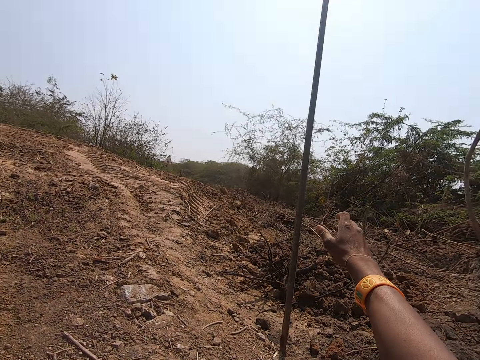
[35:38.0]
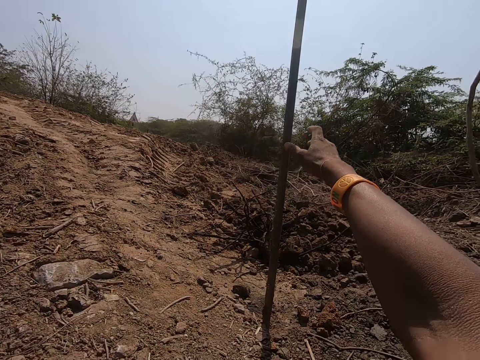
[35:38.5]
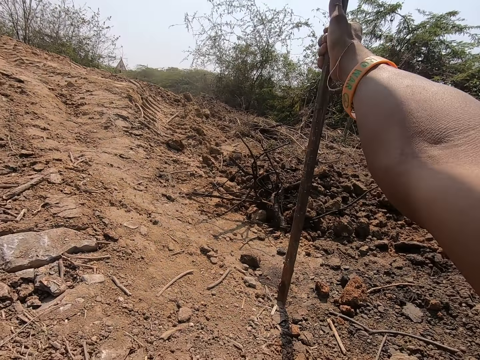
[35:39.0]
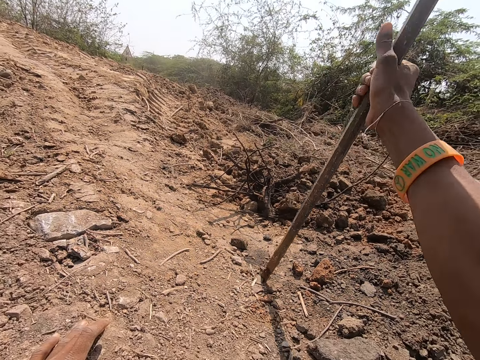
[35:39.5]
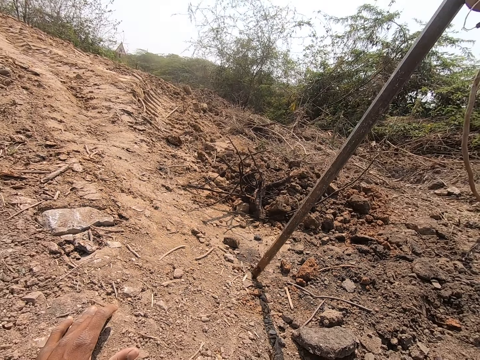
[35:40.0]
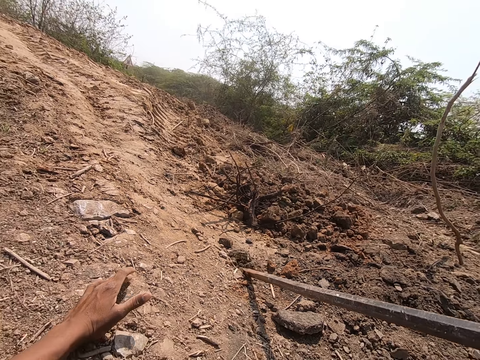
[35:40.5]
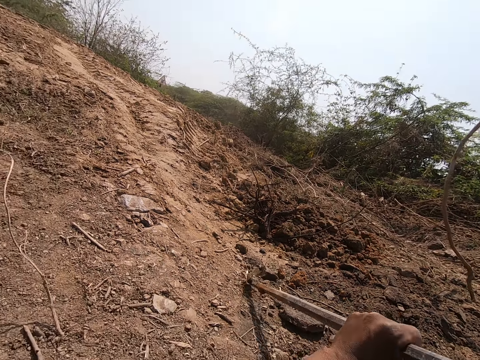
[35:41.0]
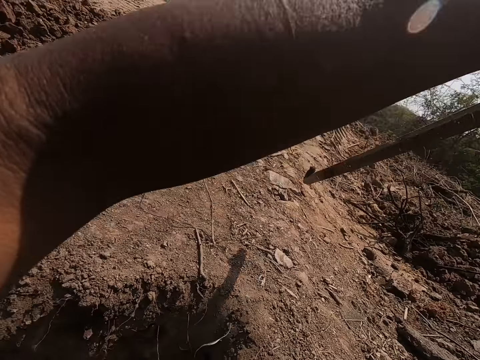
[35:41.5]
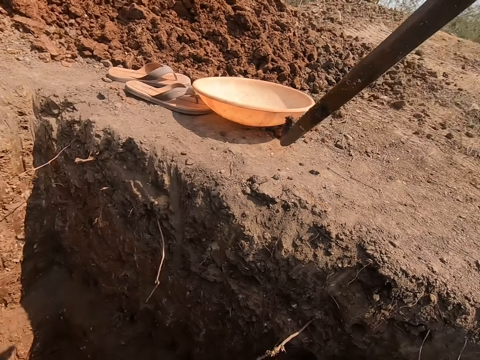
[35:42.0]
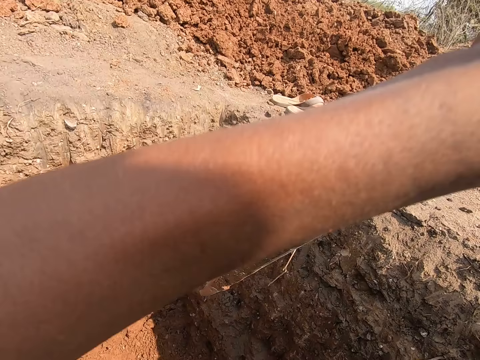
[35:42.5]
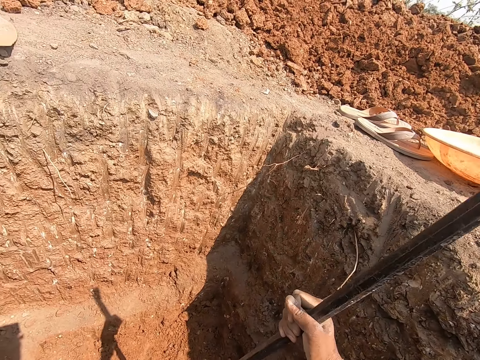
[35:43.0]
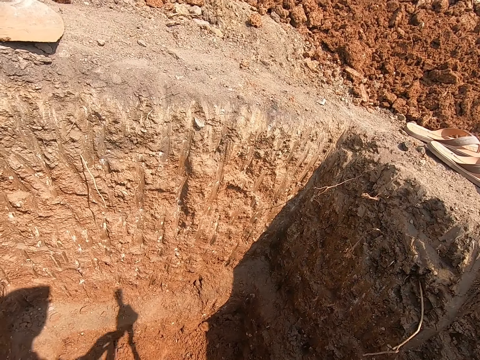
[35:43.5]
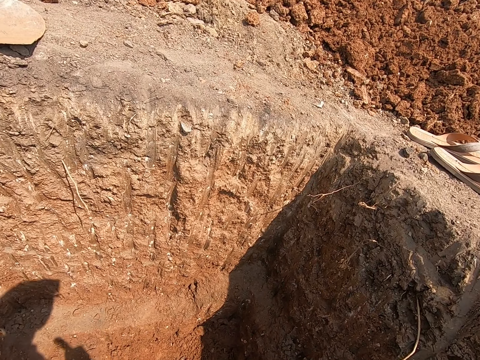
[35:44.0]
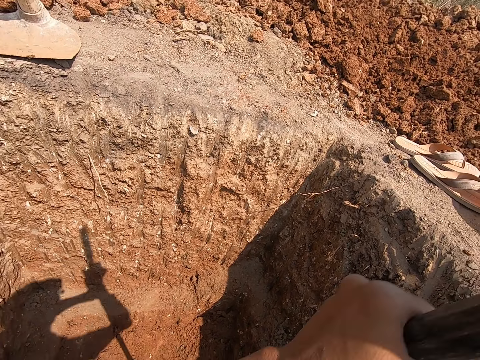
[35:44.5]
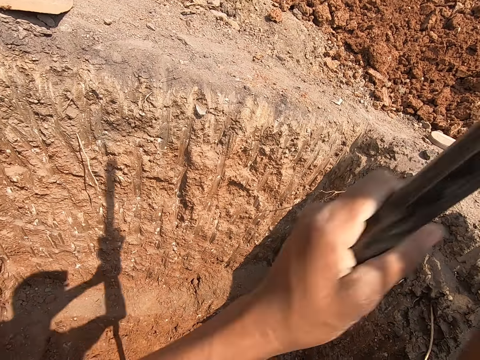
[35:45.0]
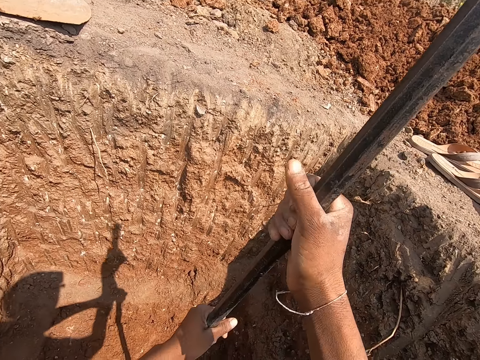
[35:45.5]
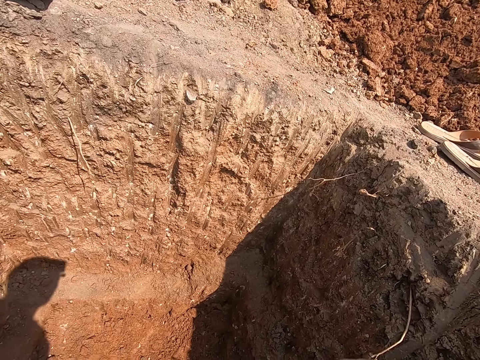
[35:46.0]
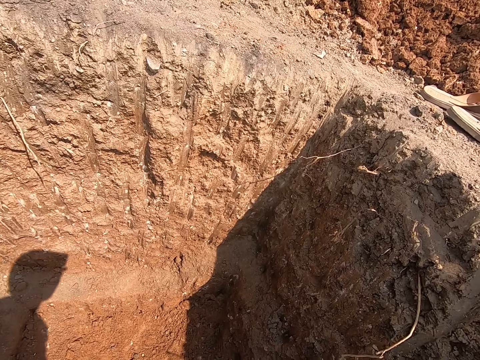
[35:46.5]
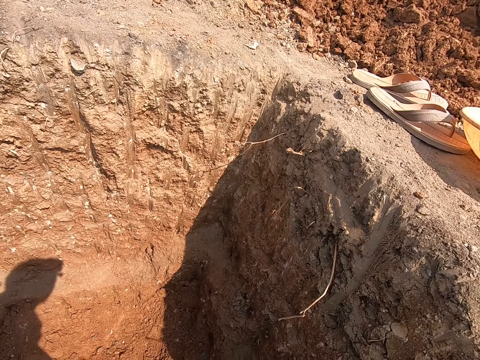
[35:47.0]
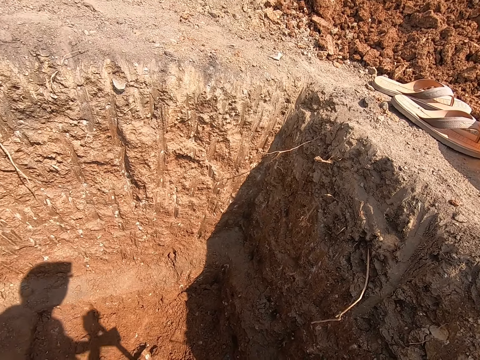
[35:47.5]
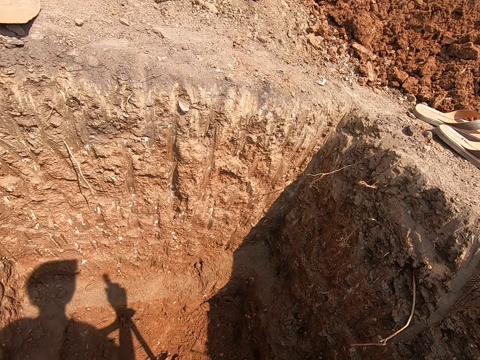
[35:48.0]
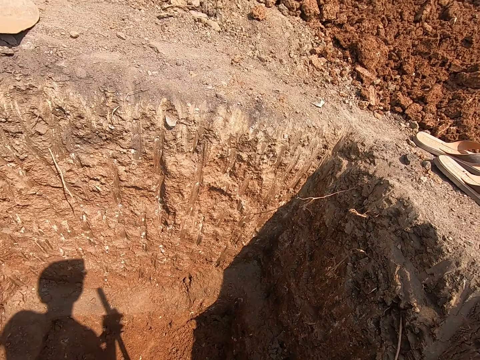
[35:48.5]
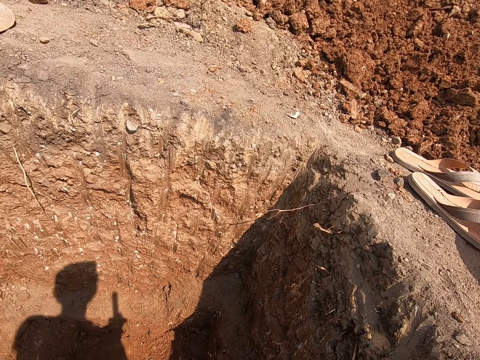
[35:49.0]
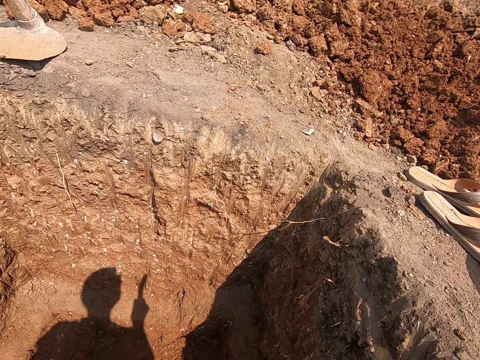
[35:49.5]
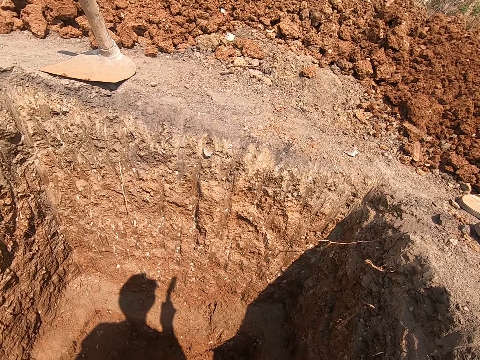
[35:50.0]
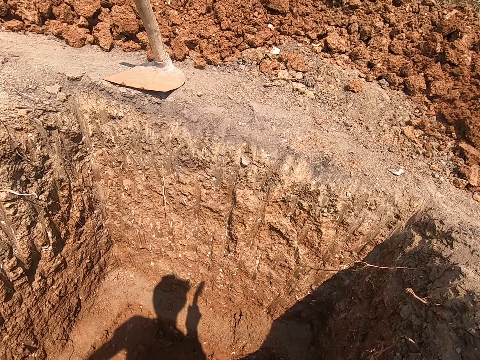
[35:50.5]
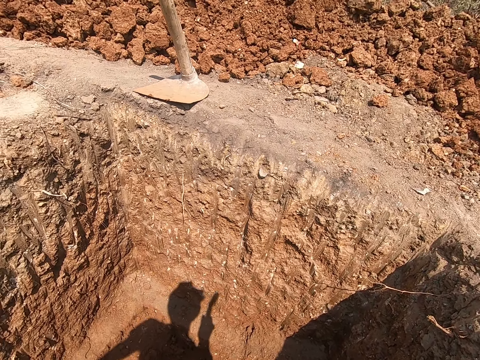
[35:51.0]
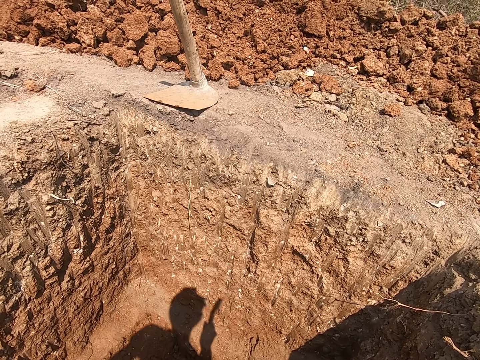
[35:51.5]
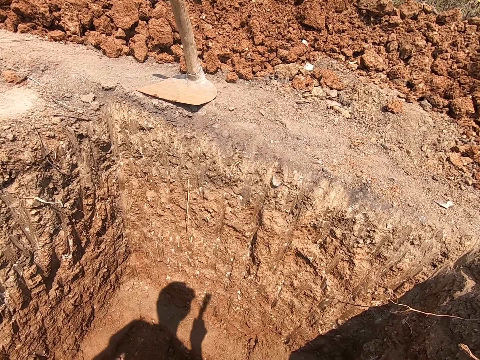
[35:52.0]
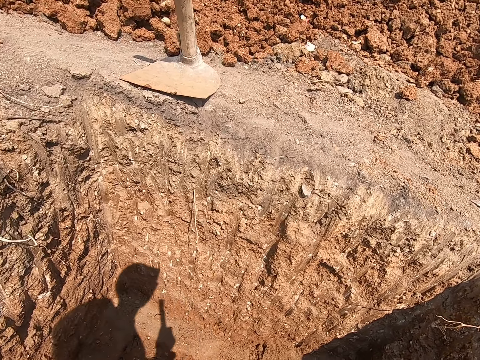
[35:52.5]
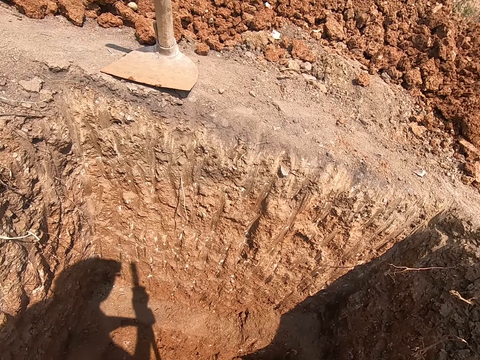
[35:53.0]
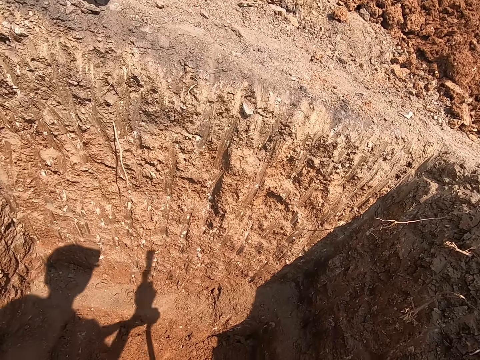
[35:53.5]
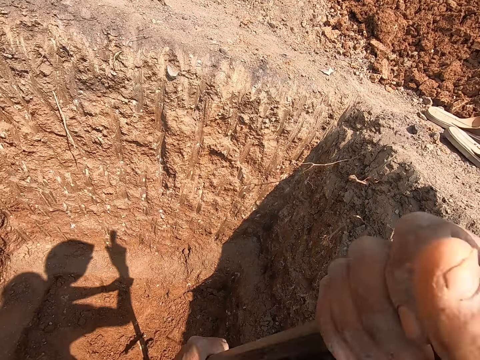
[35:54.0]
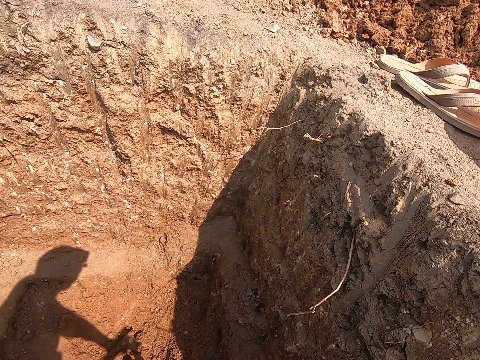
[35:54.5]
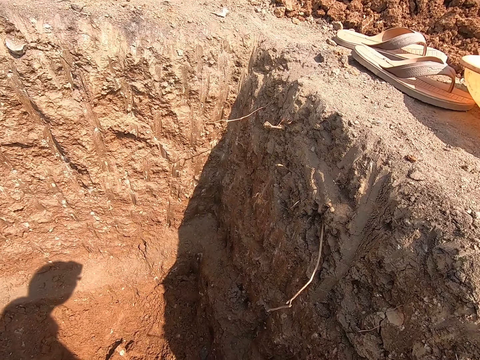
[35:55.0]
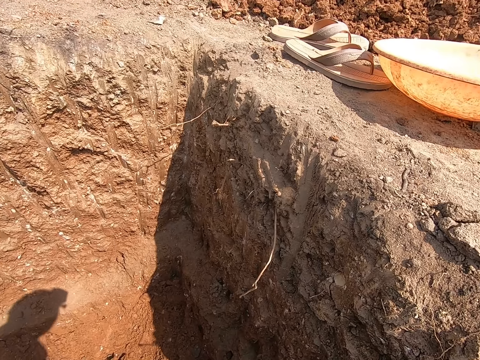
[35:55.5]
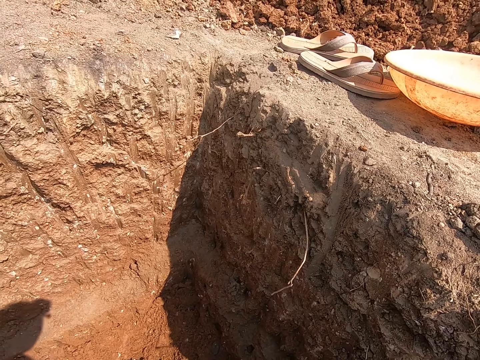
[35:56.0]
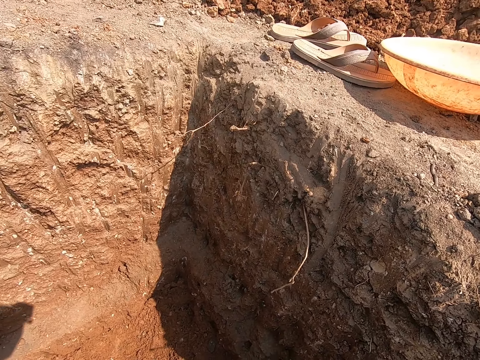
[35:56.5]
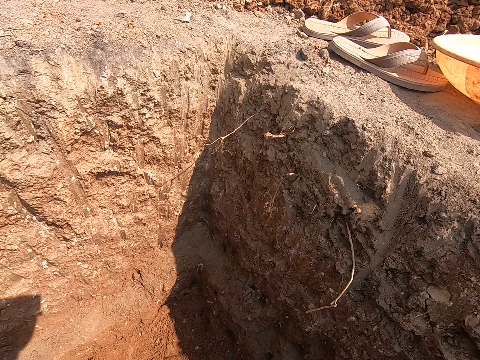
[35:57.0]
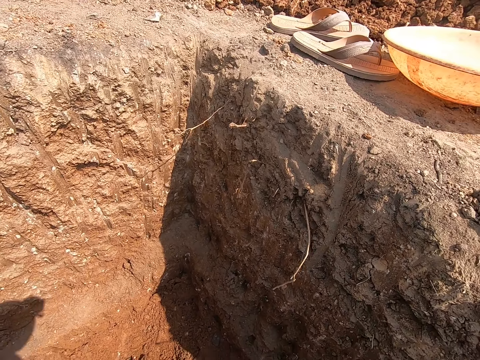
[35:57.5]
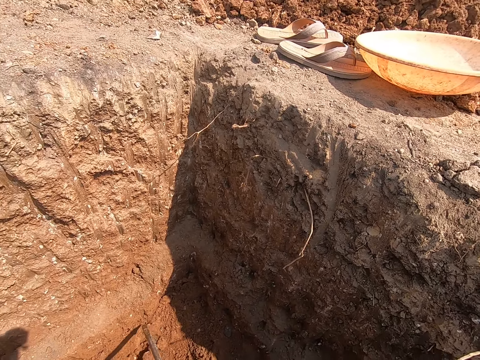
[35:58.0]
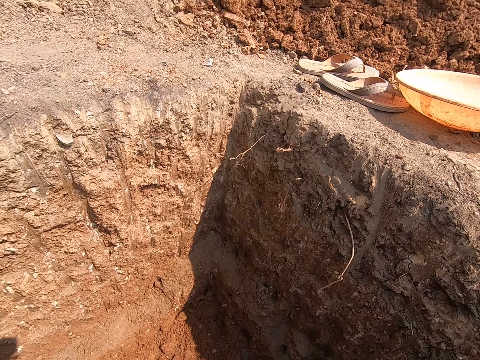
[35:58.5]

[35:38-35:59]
The camera wearer takes the long rod or digging bar from the ground with his right hand. He holds the long rod with his hands. He drops the long rod inside the pit with his right hand. He digs the ground of the pit with the long rod in his hands. He looks around. He digs the hole with the digging bar.

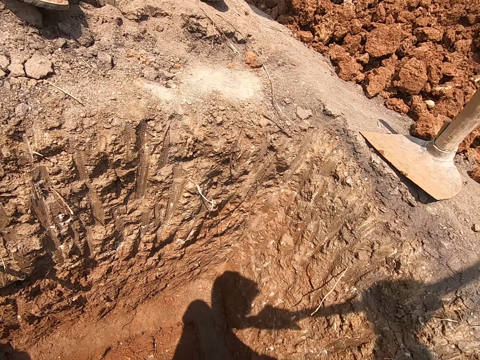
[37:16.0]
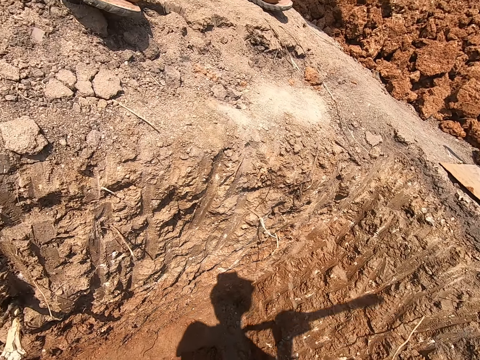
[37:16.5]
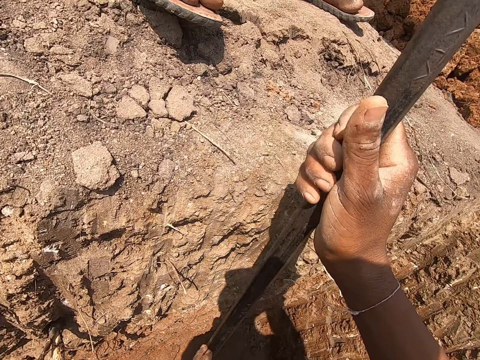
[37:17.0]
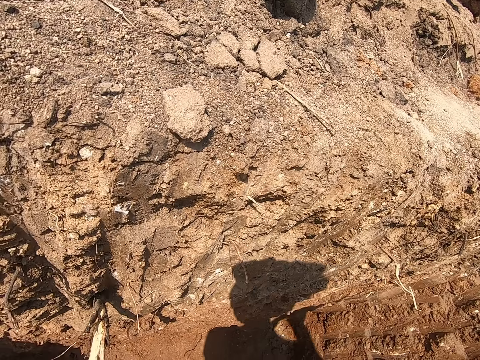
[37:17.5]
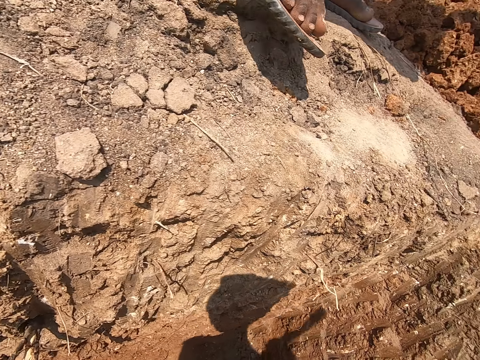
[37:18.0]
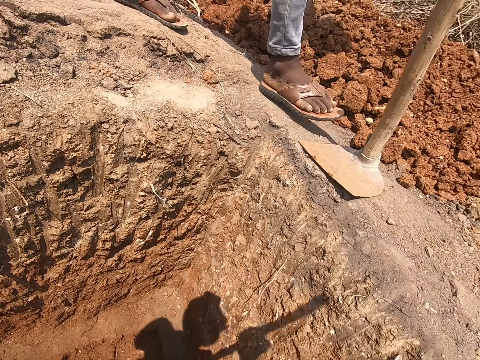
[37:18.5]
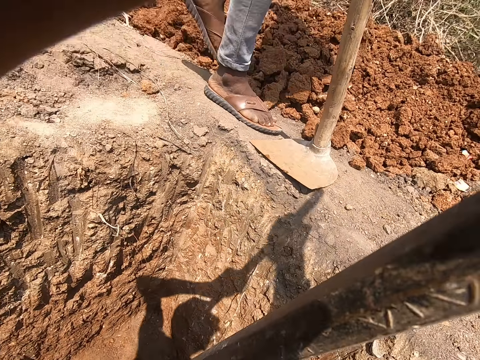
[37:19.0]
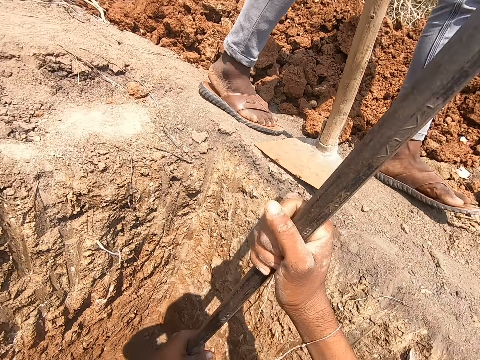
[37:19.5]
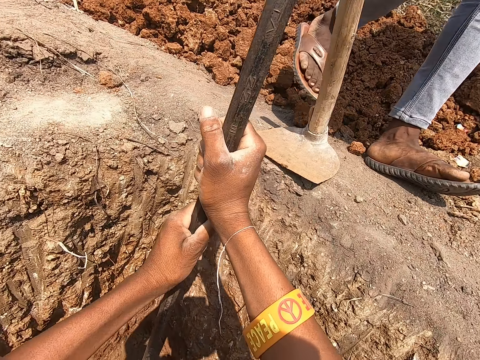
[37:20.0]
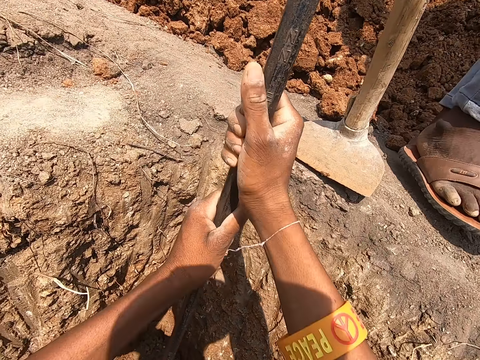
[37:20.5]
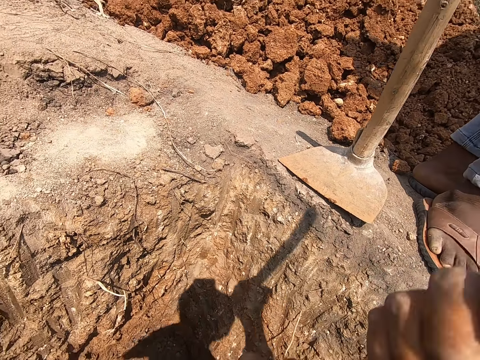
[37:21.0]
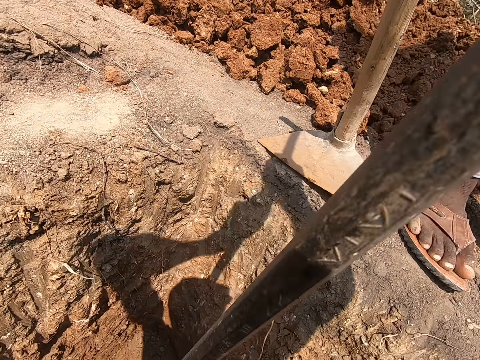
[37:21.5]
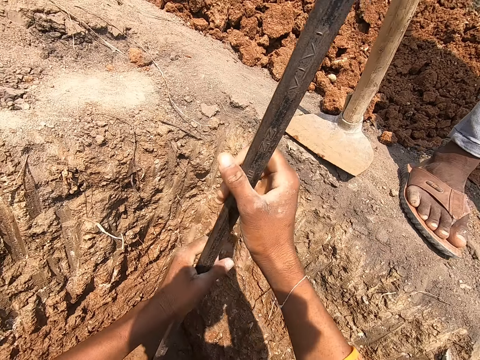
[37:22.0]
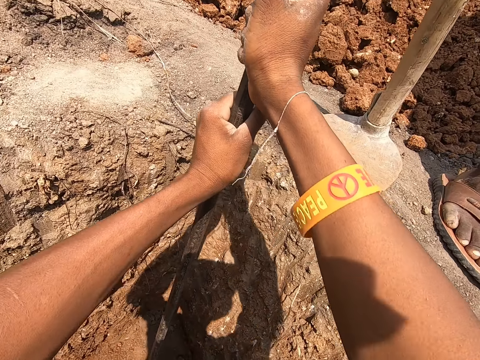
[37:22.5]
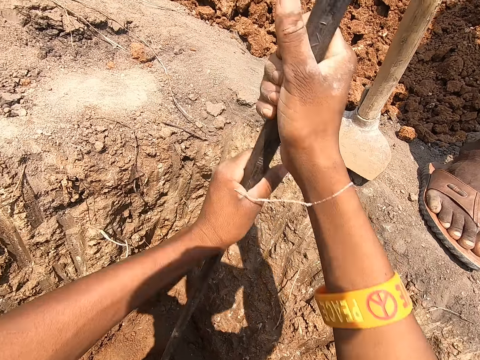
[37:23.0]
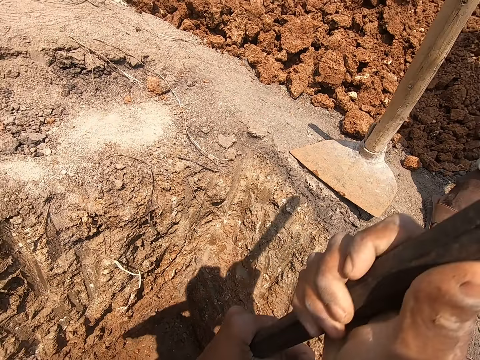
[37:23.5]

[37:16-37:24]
The camera wearer converses with a man. He breaks lumps of ultisols with the iron bar in his hands. The man walks around the camera wearer.
